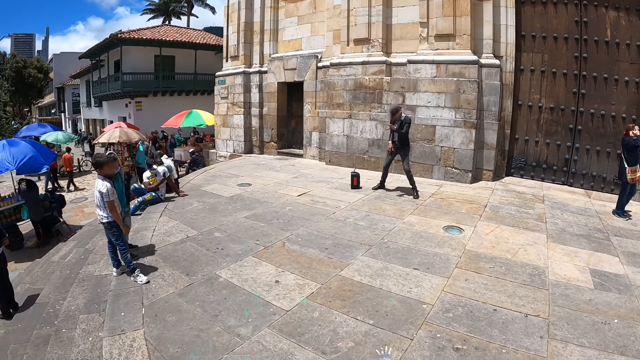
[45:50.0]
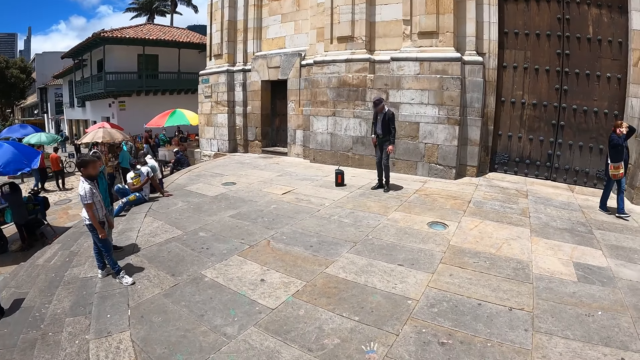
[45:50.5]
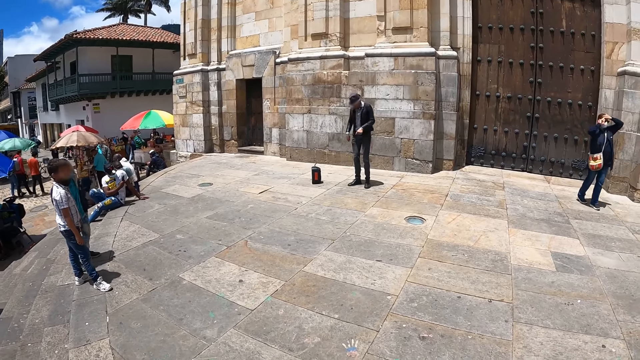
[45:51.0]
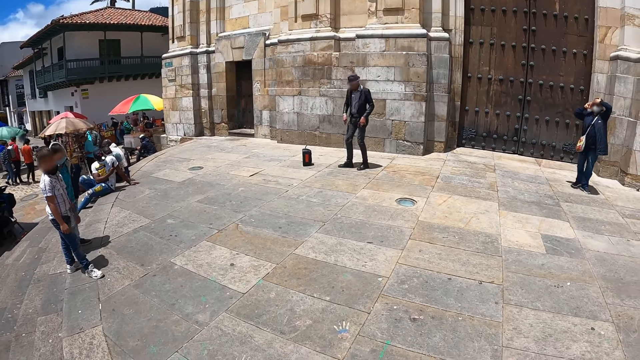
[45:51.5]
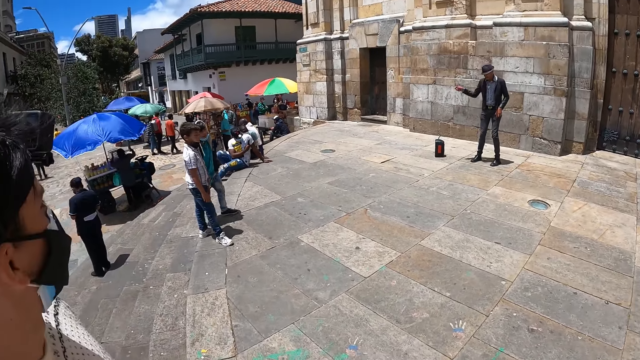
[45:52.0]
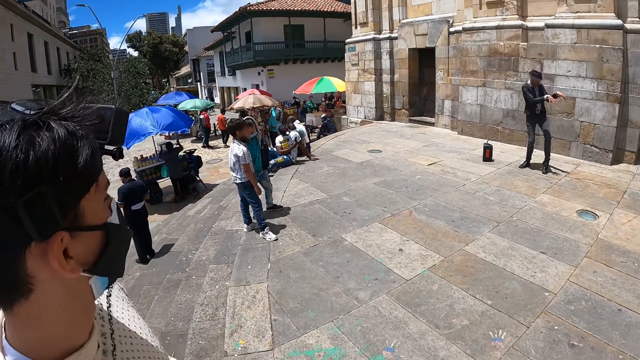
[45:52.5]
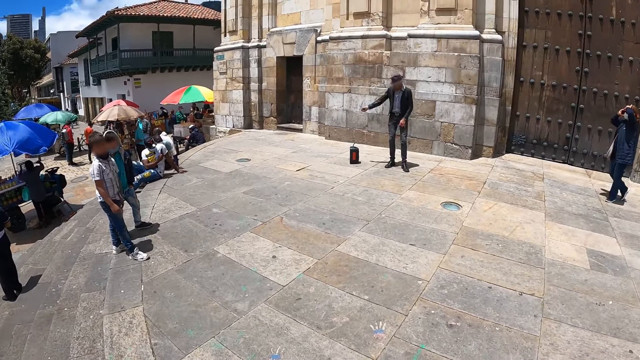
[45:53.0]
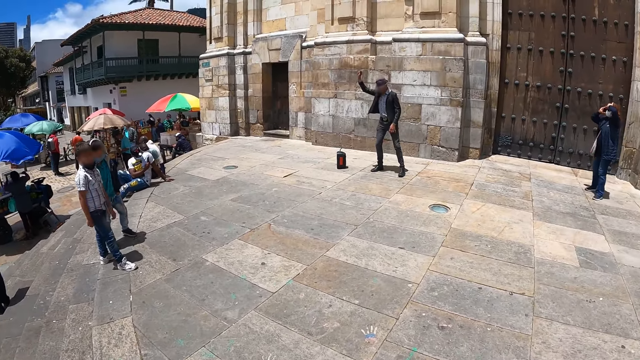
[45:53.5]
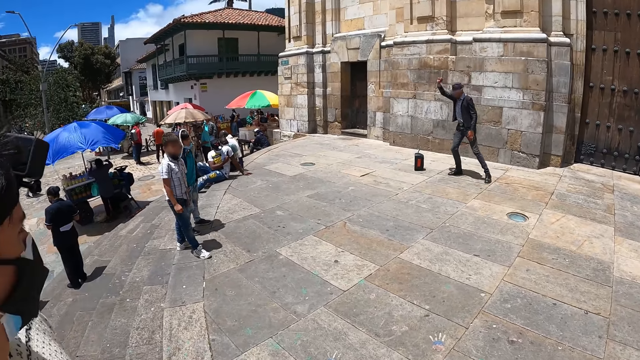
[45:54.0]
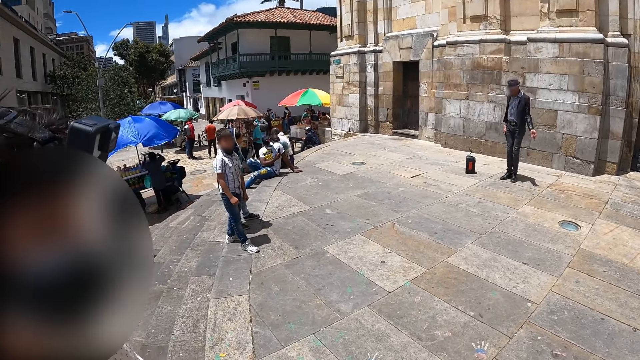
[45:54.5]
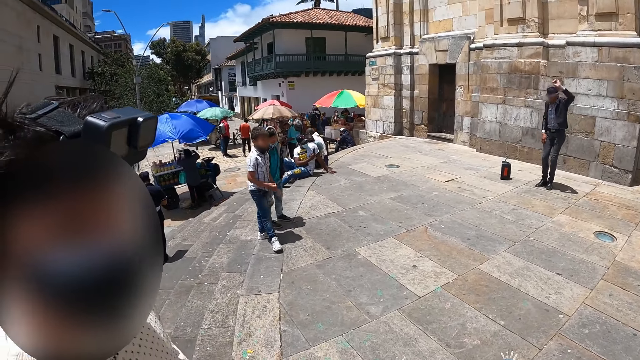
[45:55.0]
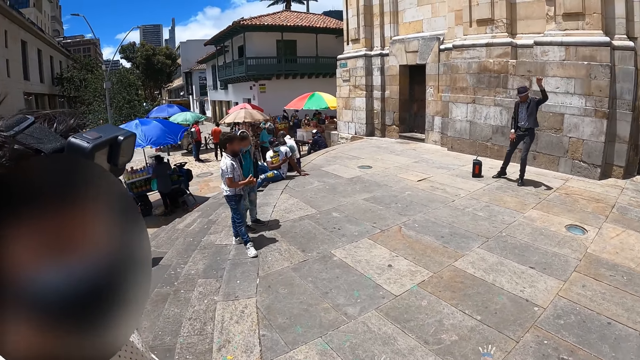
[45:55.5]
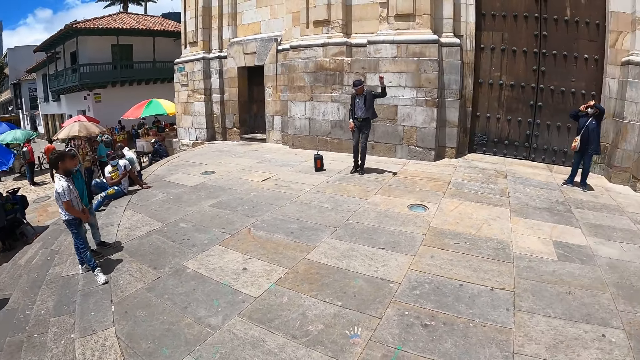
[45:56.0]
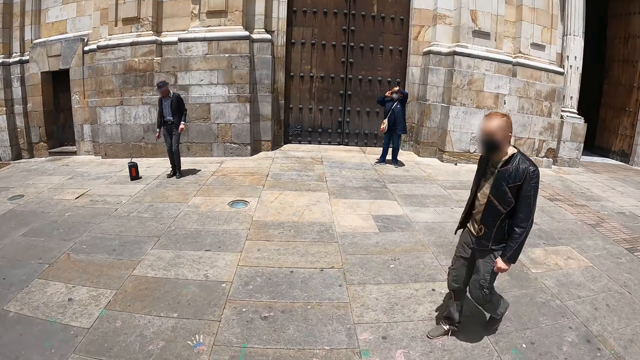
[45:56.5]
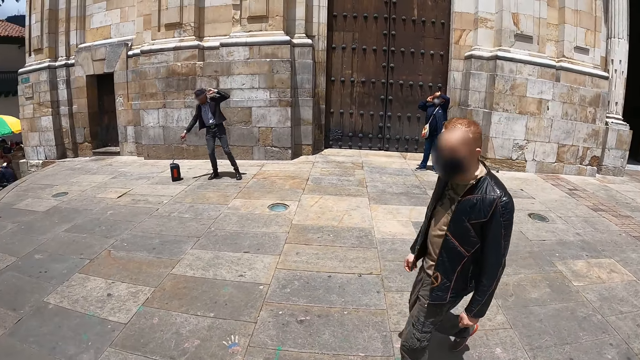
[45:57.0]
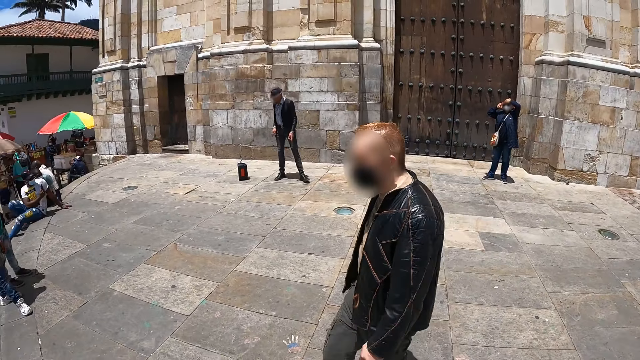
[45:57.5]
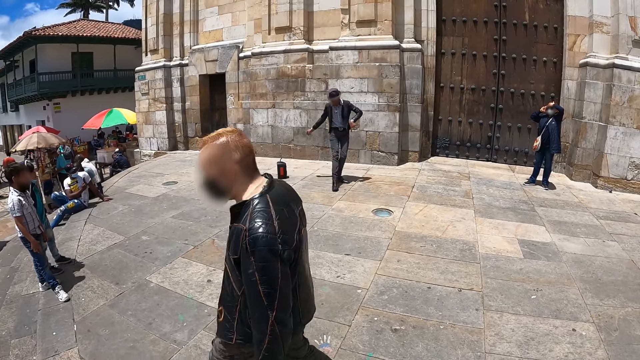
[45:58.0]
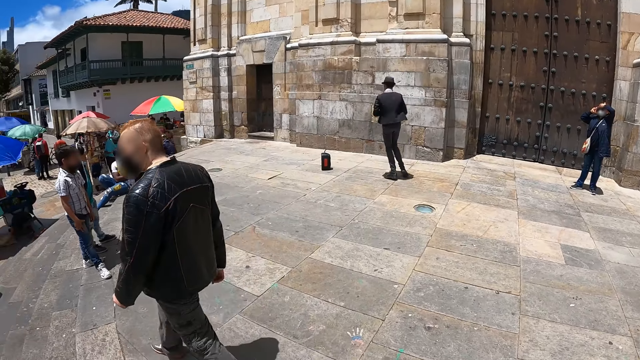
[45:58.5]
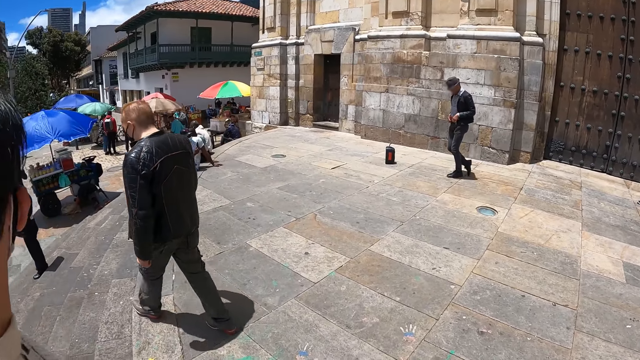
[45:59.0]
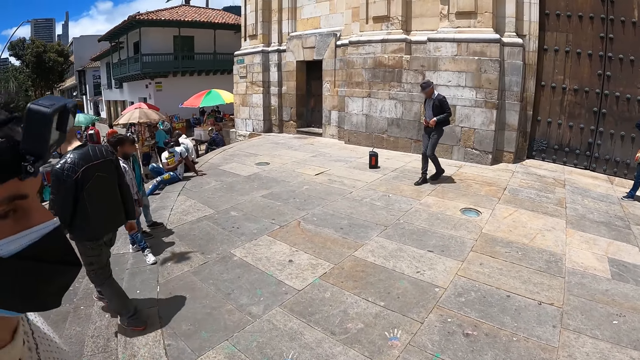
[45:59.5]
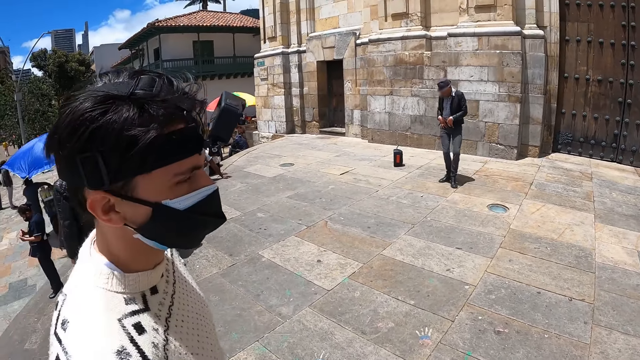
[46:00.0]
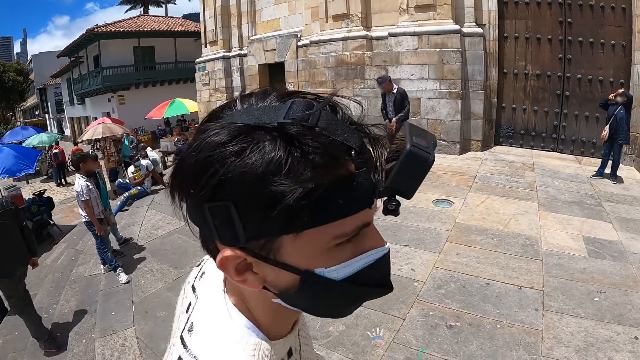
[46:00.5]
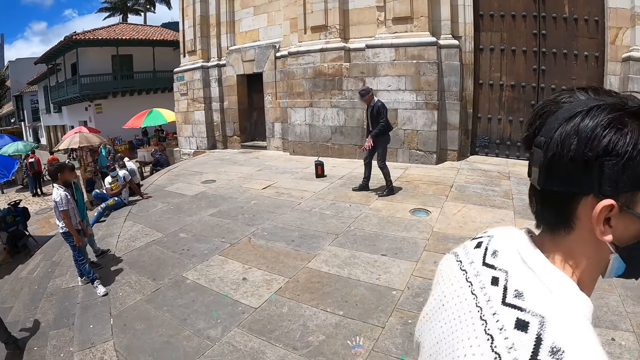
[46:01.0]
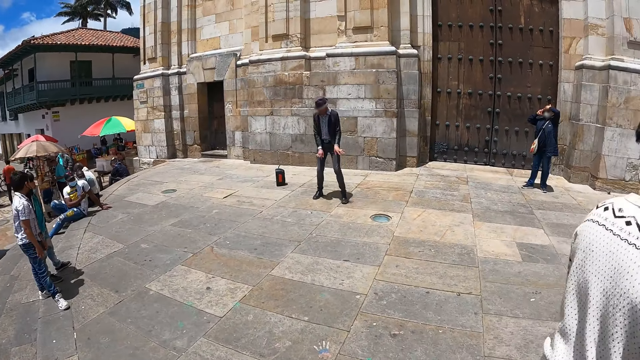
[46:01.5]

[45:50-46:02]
A man stands beside the camera wearer.

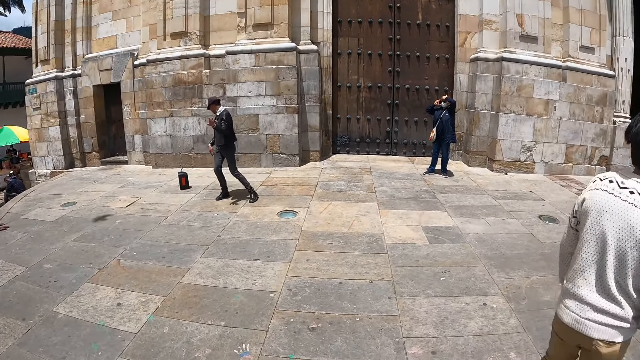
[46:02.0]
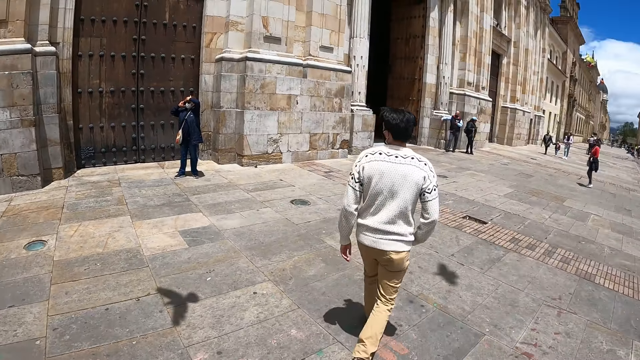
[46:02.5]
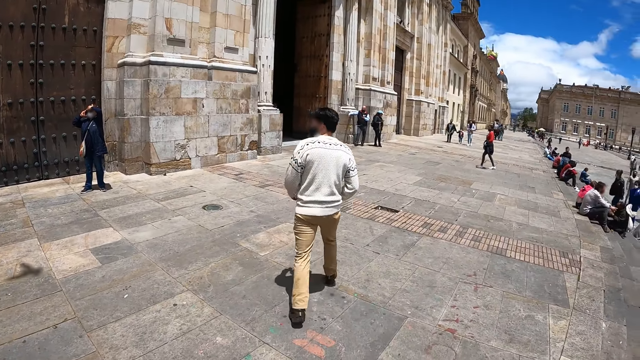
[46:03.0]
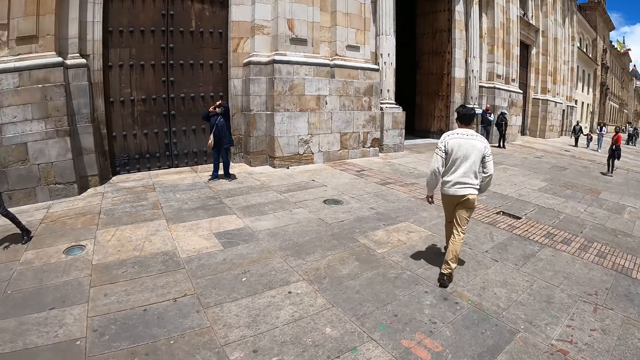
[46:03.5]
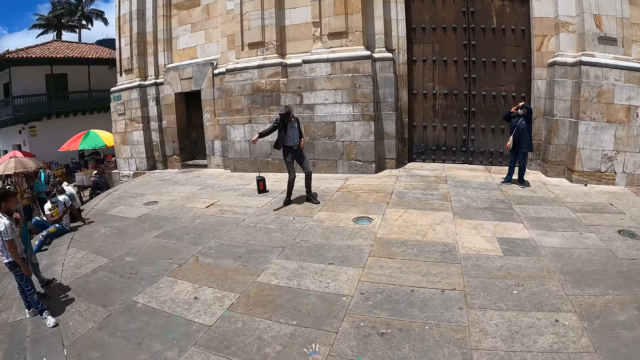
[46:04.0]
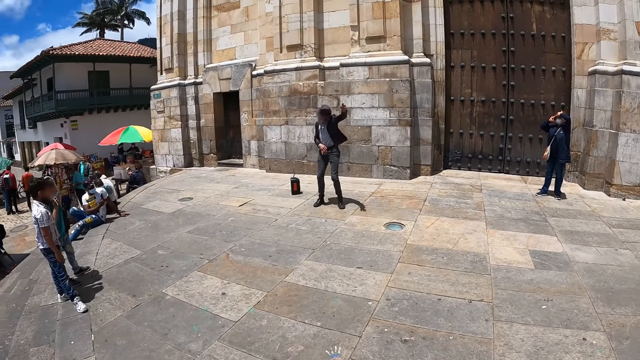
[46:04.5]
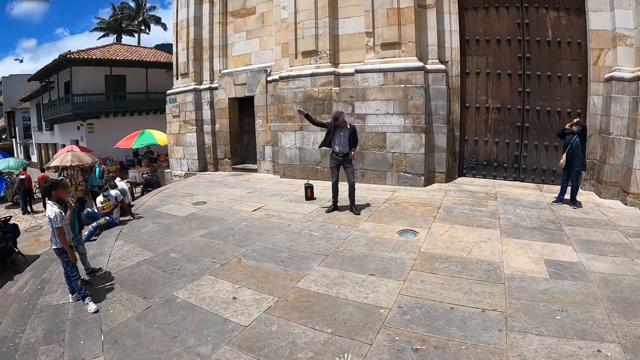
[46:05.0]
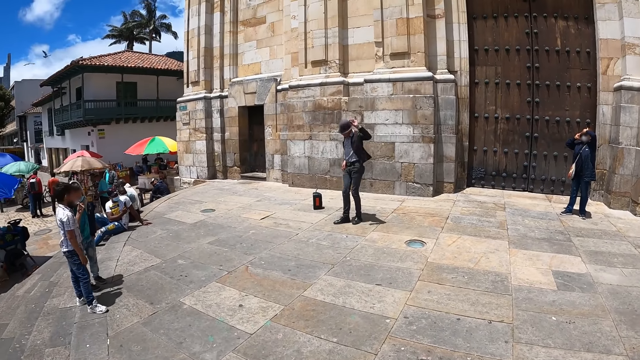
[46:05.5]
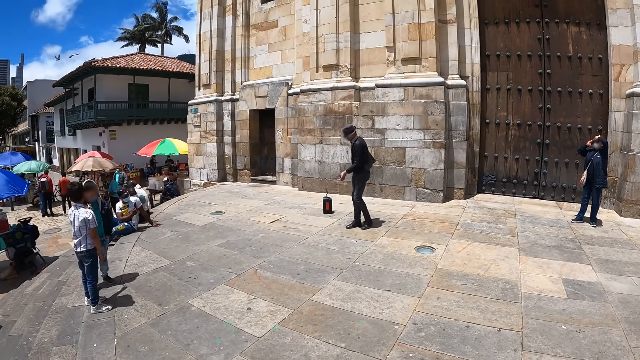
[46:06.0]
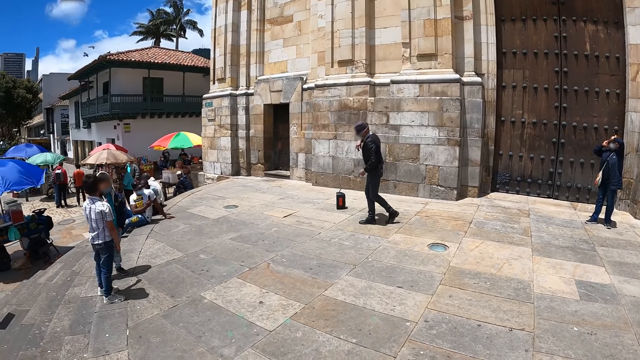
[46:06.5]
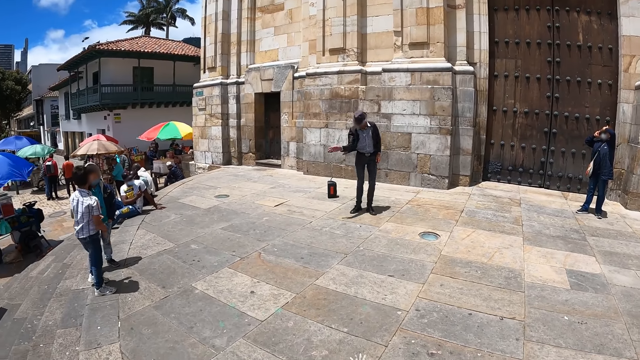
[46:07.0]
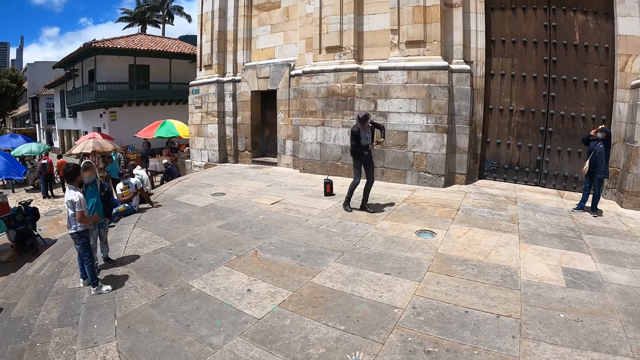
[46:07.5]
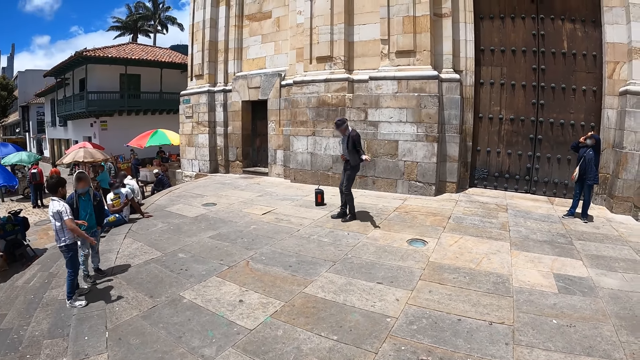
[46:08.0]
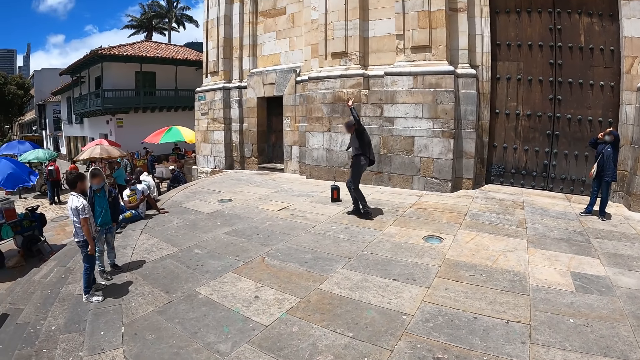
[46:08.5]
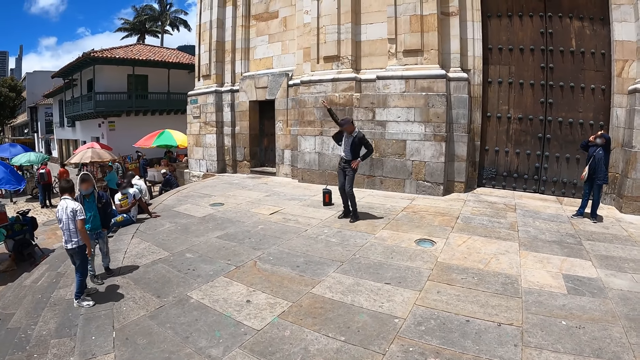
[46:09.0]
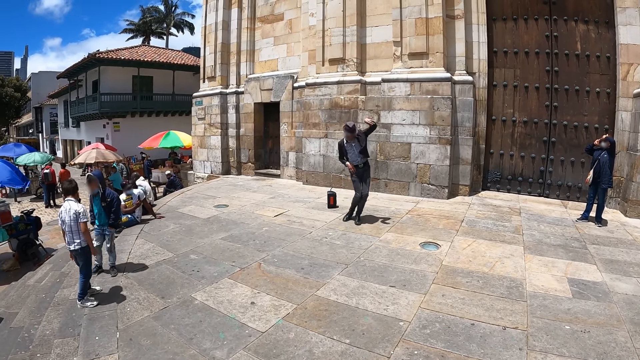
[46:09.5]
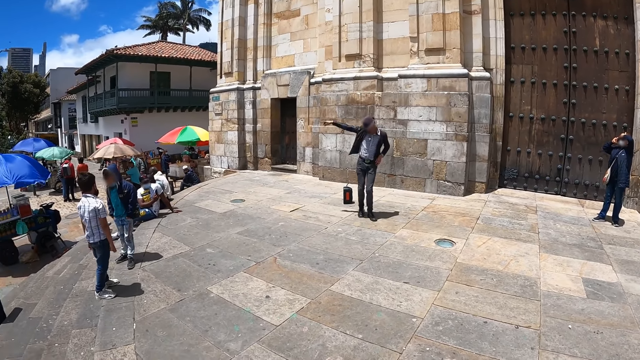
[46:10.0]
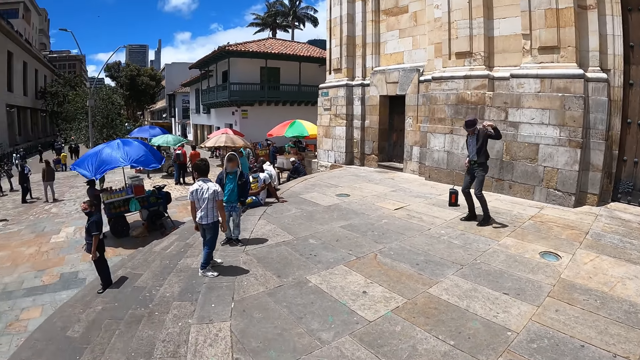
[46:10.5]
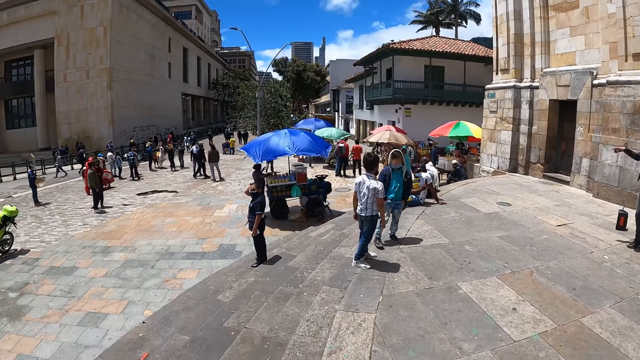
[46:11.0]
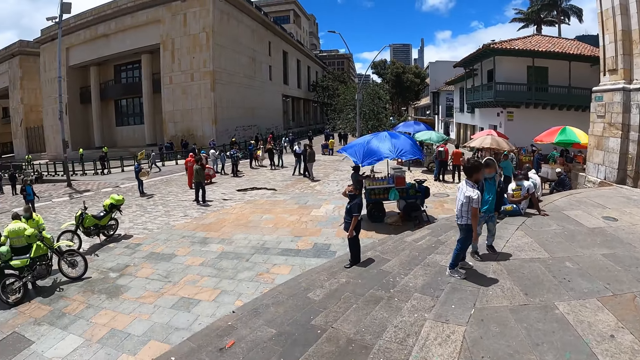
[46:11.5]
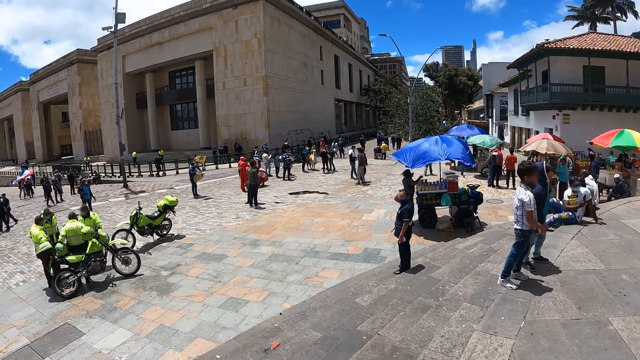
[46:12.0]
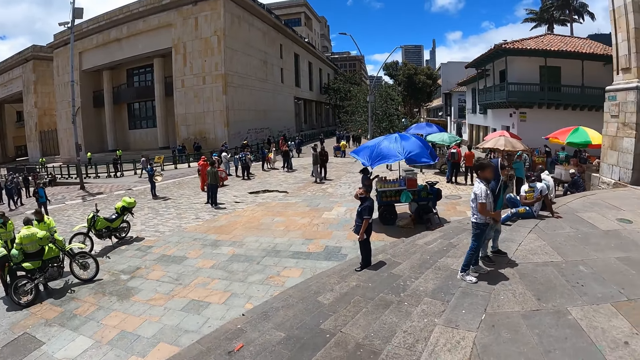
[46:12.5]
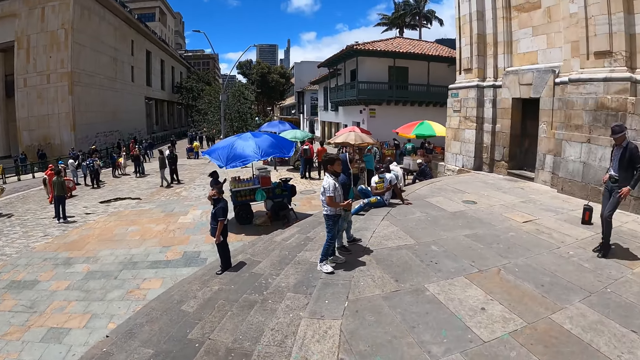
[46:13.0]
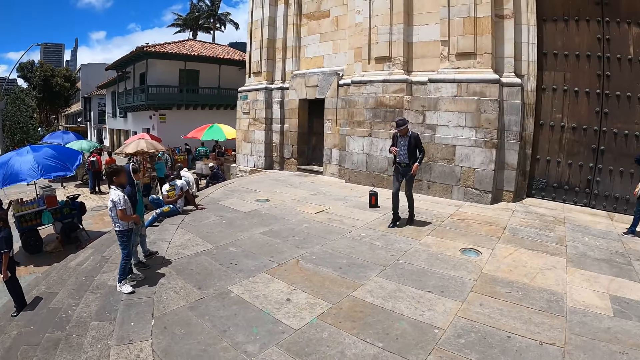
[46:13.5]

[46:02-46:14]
The camera wearer looks around the park. They turn around.
